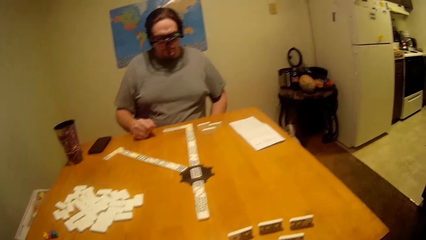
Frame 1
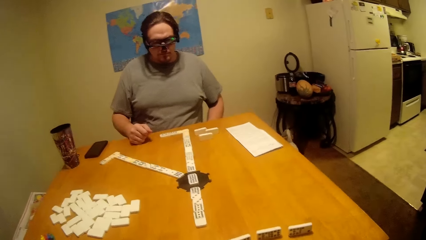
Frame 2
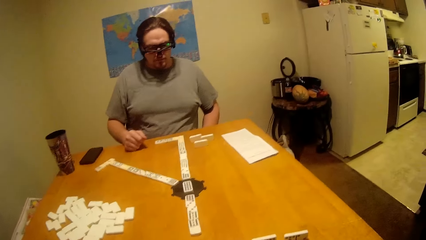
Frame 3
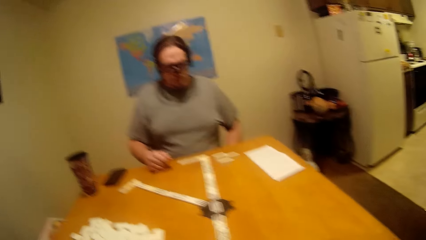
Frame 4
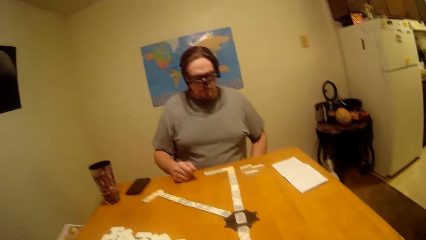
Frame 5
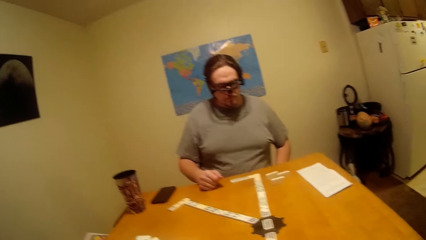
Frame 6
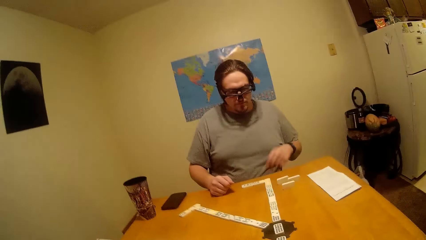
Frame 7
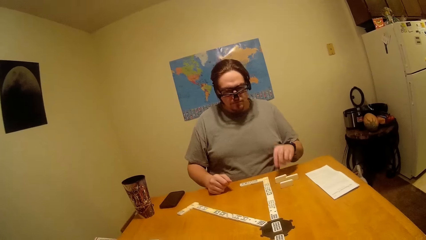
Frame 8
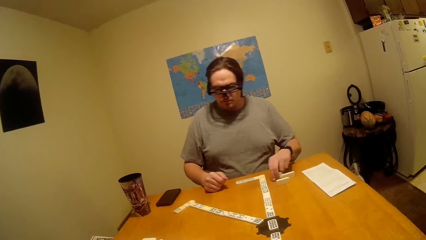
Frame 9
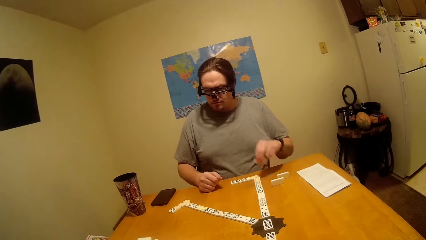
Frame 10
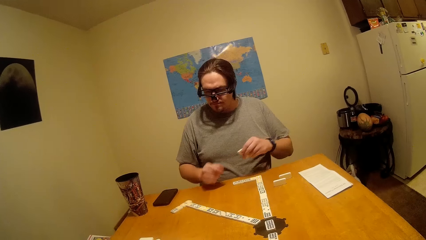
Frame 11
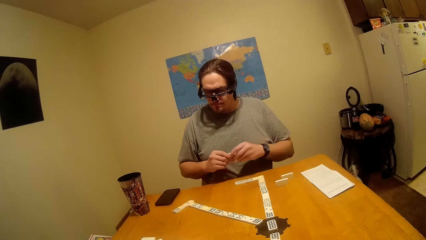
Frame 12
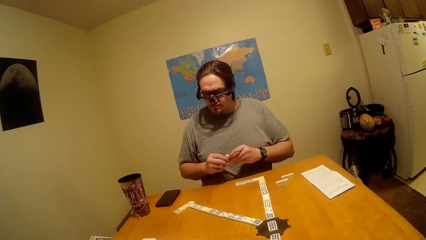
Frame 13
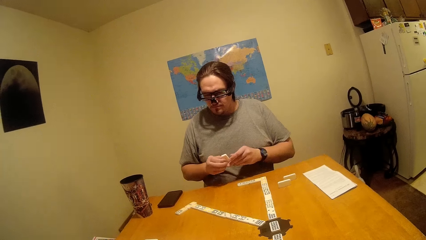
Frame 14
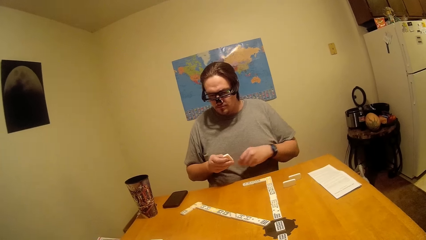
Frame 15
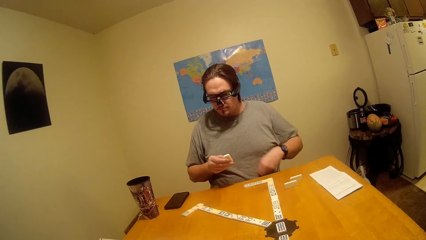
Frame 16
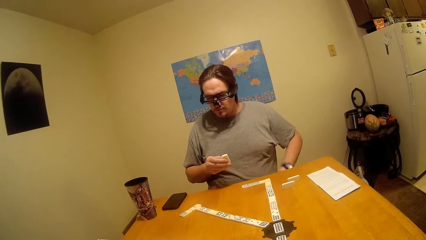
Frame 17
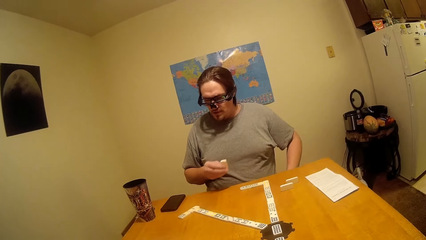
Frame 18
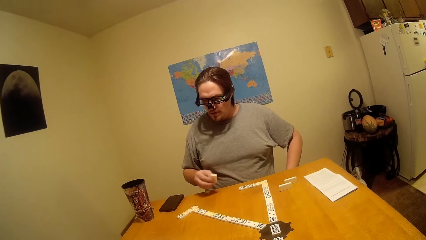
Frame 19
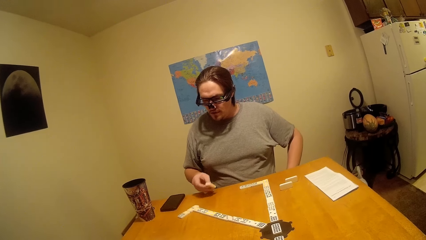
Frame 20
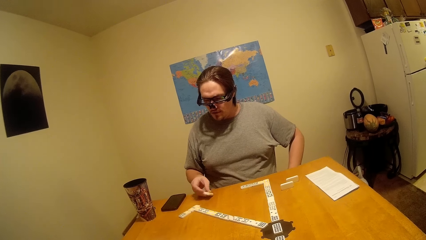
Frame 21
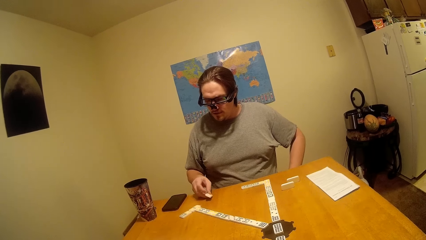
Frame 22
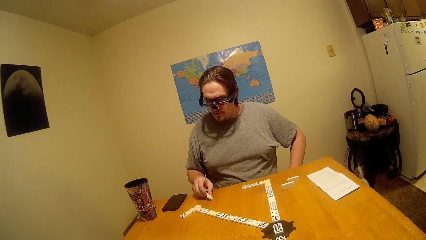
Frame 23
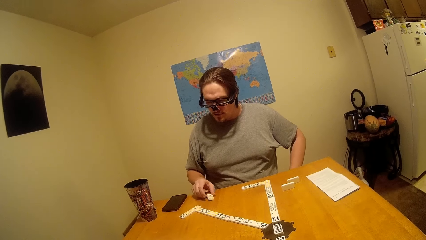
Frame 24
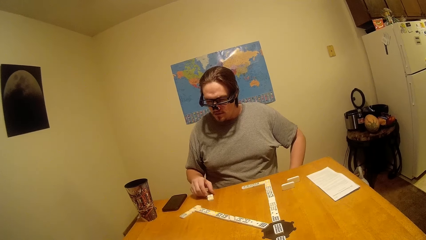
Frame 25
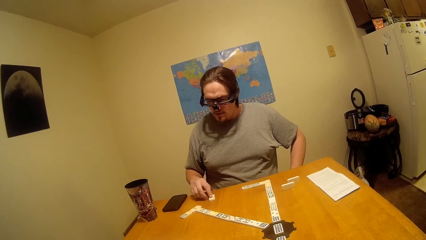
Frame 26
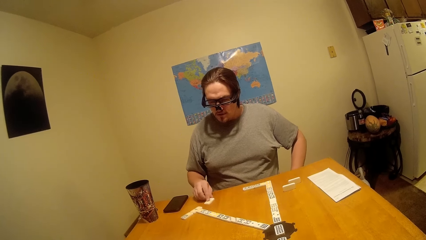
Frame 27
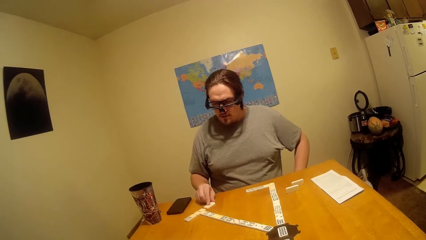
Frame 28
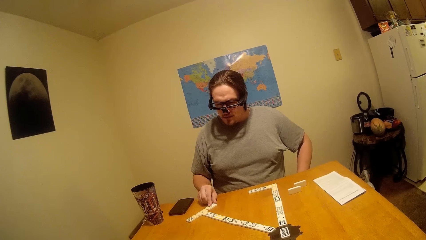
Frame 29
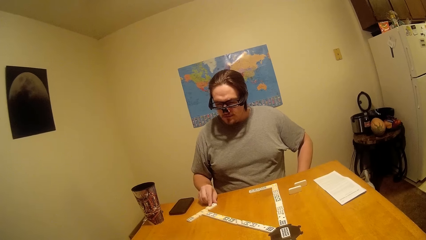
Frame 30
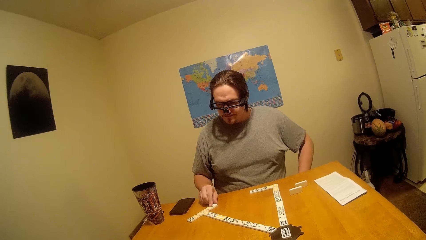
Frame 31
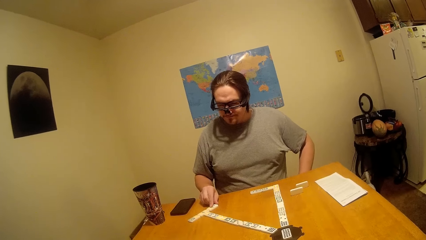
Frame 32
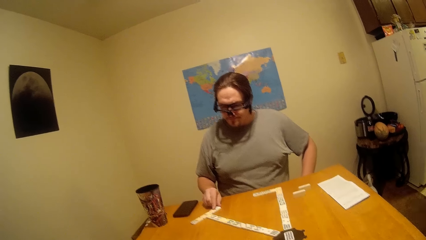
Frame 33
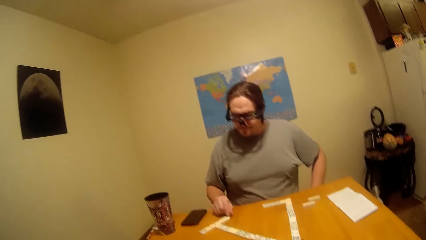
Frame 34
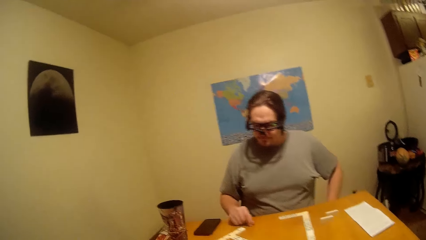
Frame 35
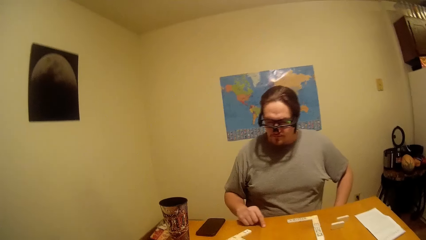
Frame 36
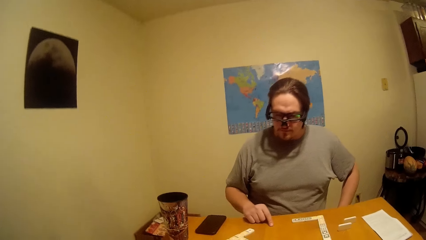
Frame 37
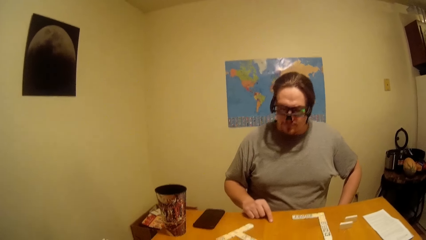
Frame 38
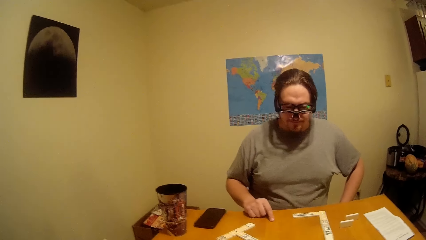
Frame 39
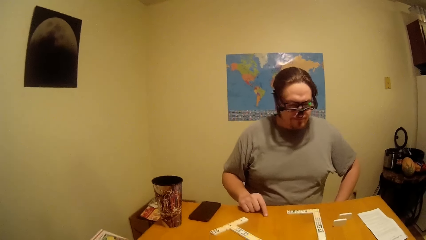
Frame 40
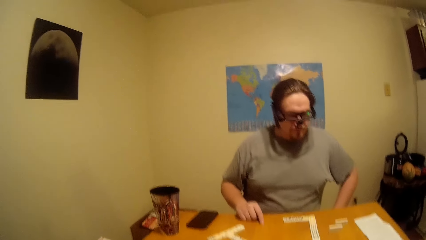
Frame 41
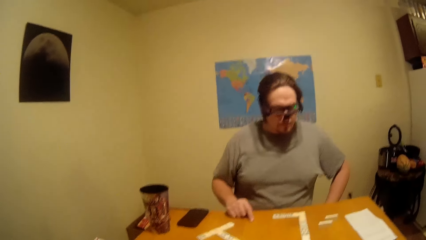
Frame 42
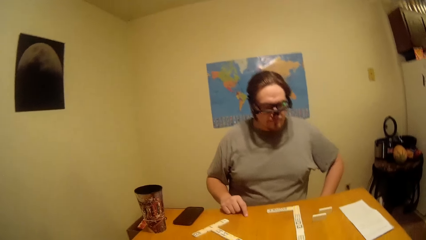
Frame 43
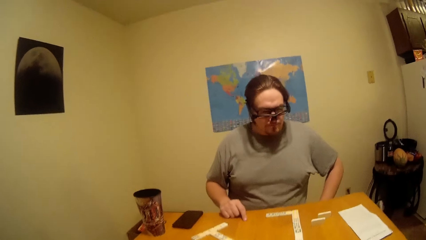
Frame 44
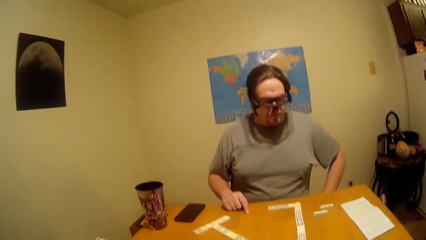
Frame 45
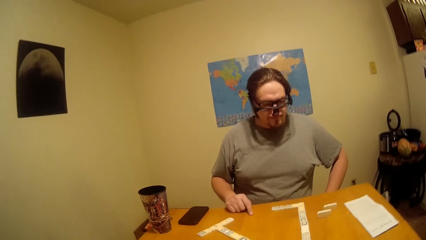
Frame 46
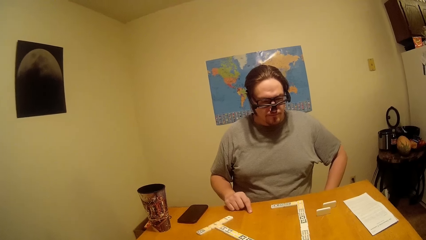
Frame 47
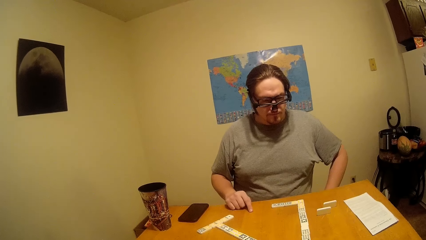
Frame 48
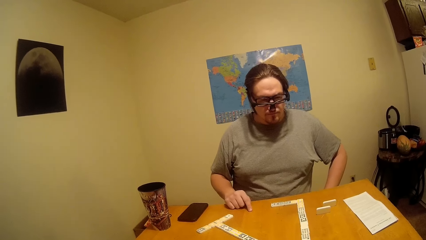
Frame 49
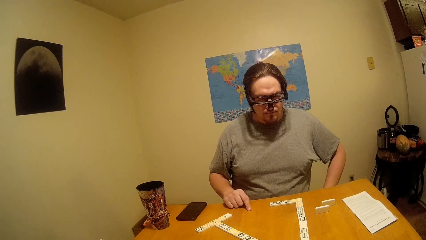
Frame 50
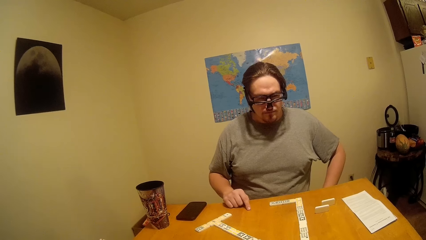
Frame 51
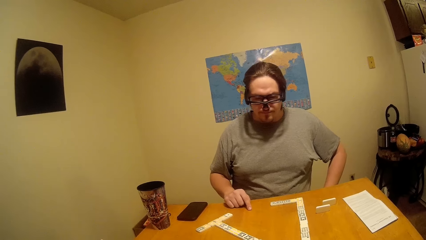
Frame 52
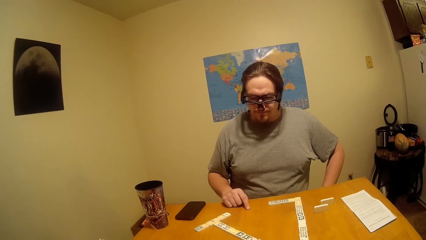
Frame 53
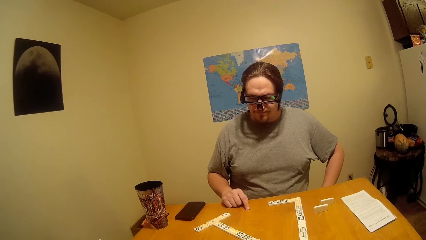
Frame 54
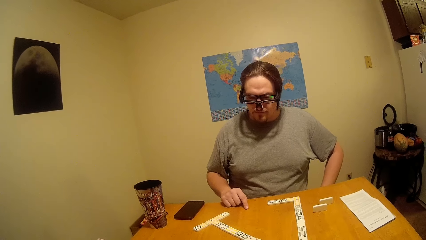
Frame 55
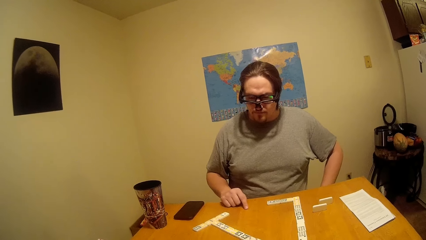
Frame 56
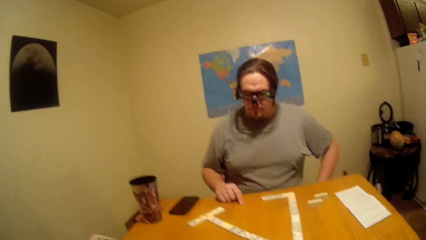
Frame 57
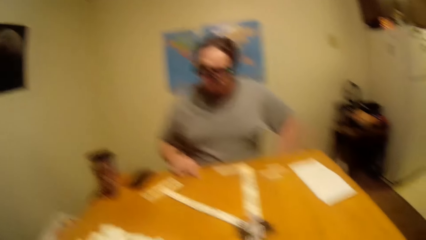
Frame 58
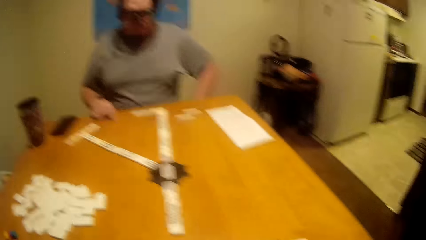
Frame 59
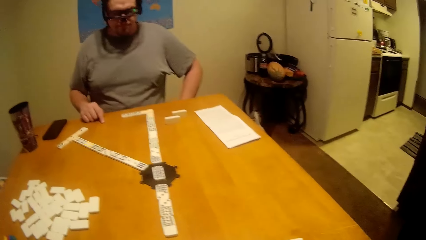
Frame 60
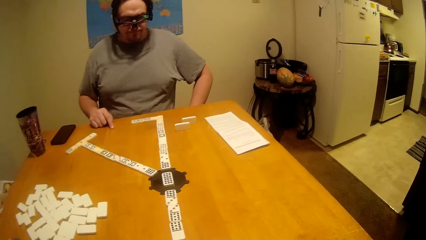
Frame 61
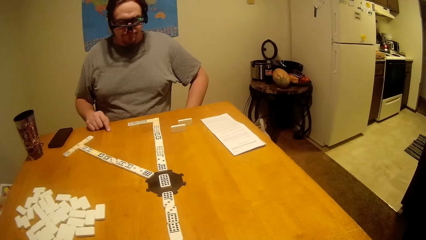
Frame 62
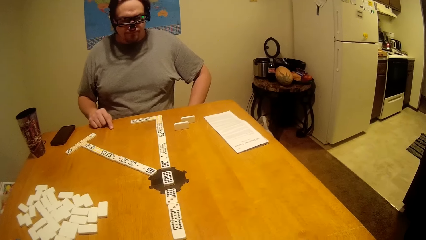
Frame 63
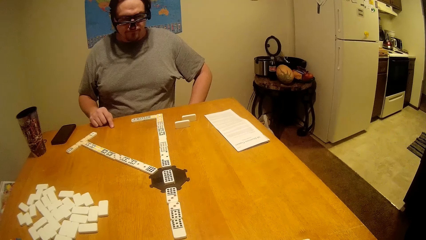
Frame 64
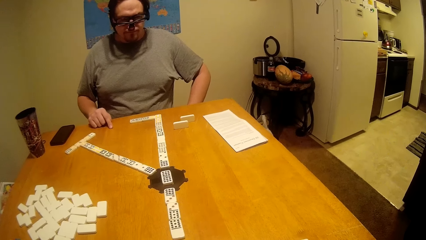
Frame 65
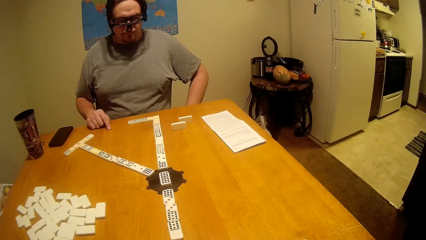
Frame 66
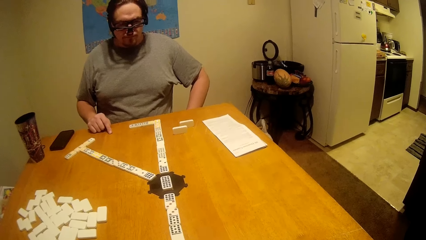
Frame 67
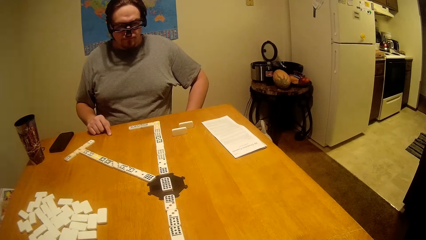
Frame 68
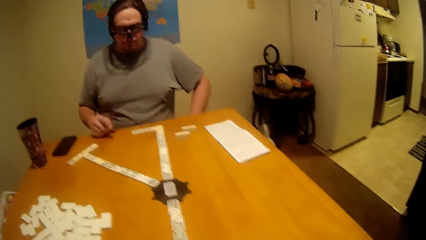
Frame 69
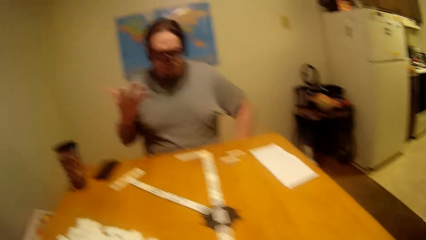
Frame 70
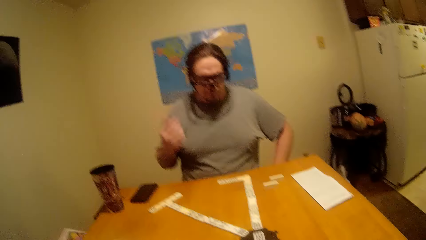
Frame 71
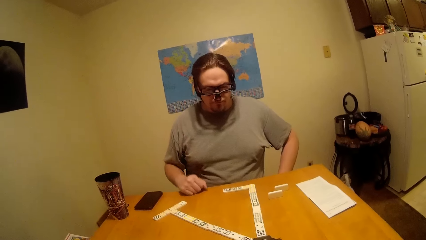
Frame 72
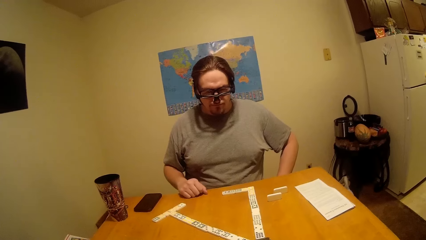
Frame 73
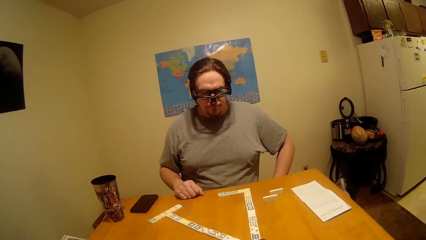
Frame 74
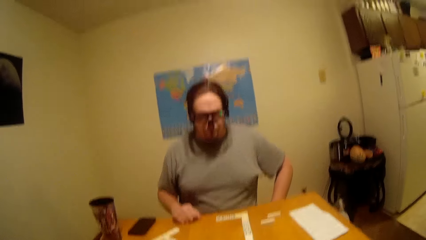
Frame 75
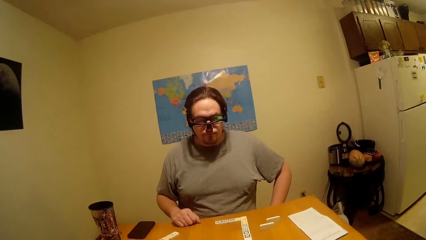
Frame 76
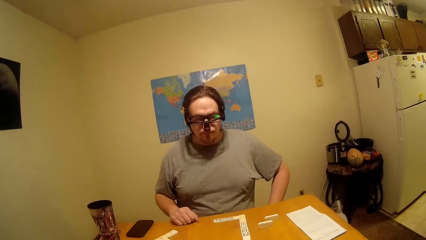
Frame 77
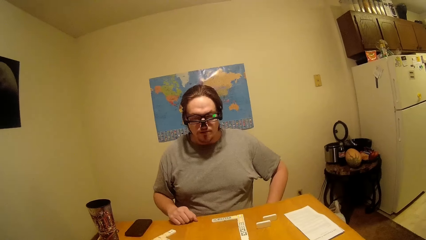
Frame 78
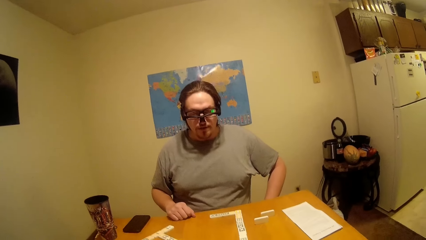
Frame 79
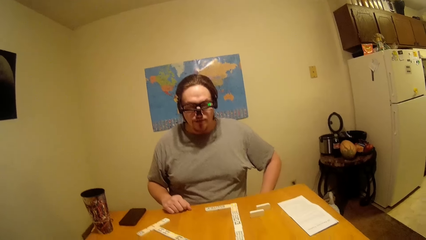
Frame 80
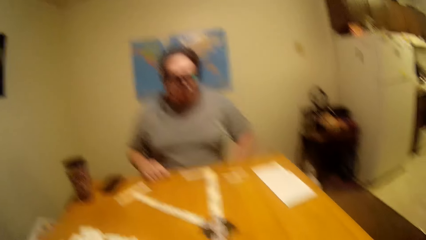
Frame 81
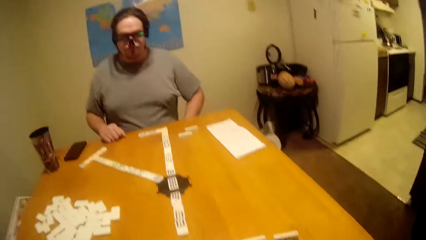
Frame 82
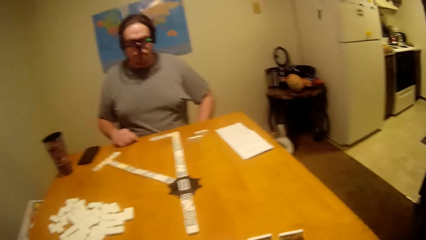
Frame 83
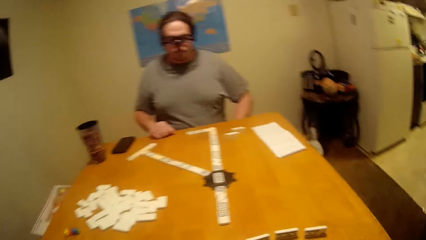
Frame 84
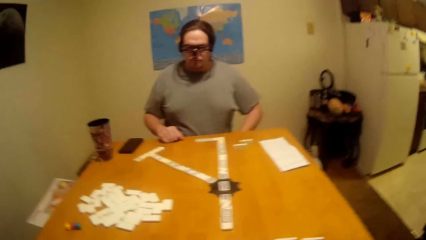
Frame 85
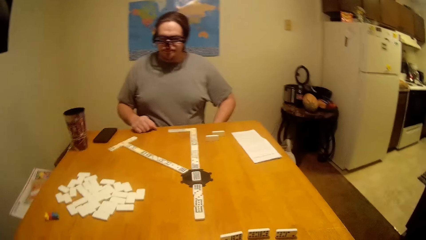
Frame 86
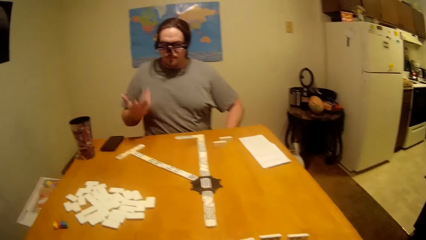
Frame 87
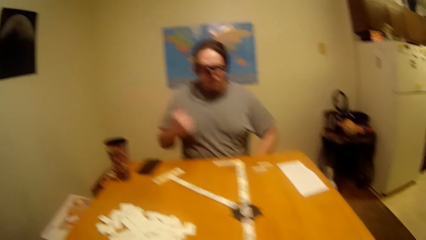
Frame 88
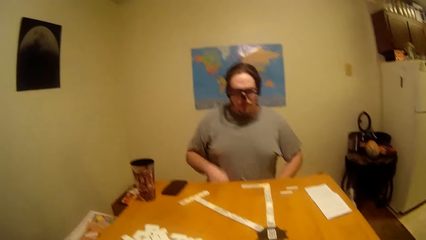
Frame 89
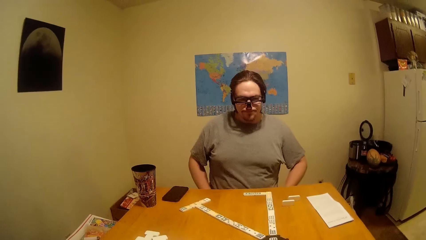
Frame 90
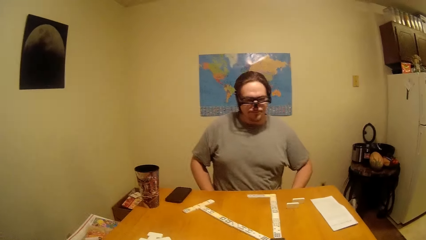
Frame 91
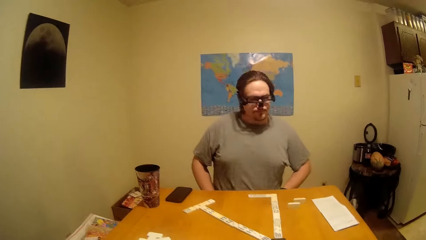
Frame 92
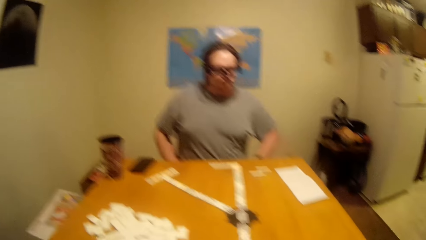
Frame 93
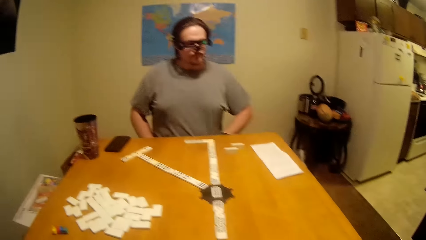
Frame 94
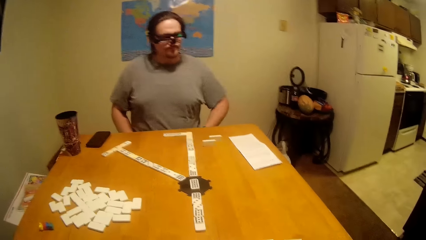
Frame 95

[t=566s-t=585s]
A person puts the dice in line on the table. The camera wearer talks to the person.
